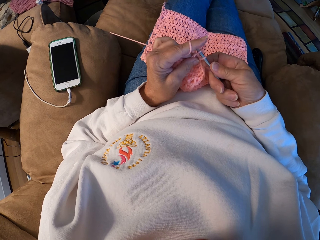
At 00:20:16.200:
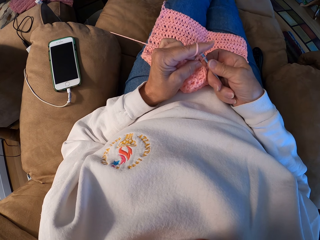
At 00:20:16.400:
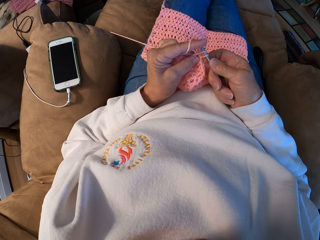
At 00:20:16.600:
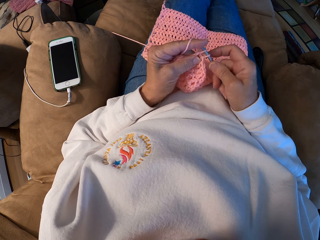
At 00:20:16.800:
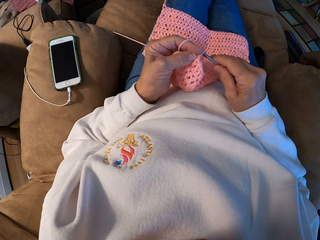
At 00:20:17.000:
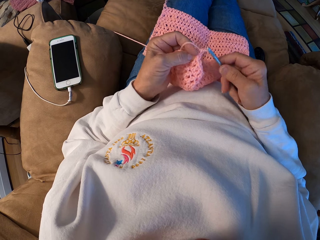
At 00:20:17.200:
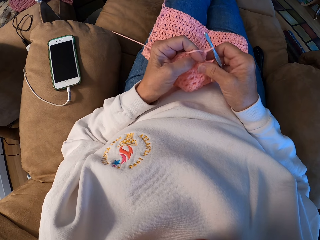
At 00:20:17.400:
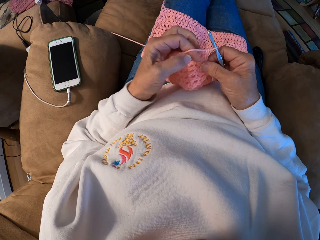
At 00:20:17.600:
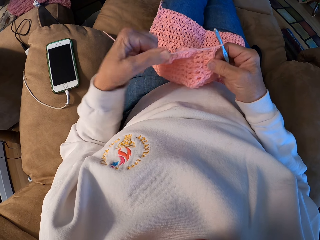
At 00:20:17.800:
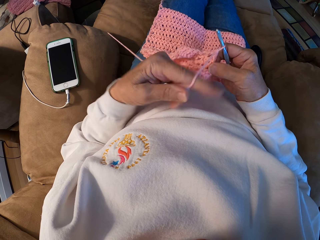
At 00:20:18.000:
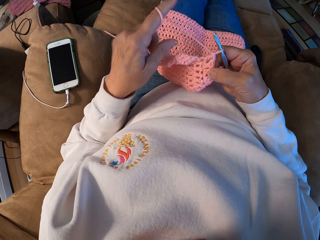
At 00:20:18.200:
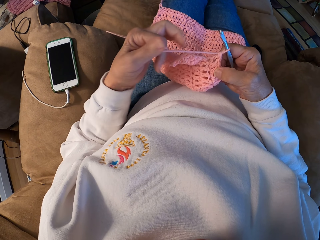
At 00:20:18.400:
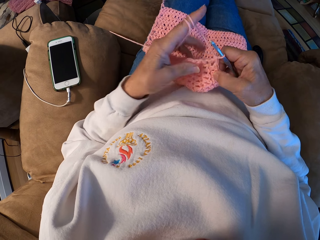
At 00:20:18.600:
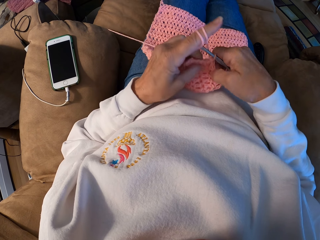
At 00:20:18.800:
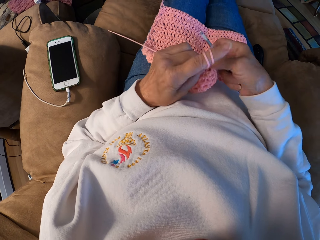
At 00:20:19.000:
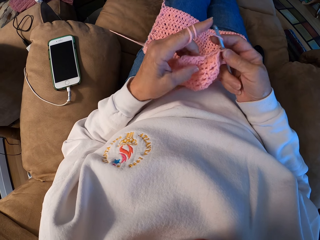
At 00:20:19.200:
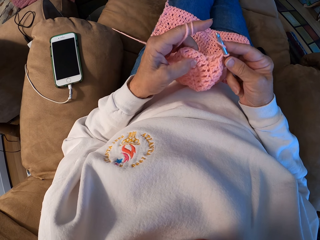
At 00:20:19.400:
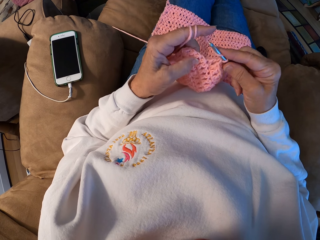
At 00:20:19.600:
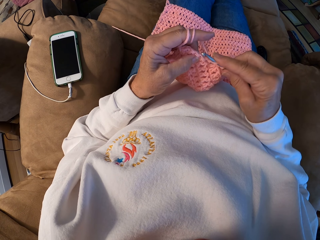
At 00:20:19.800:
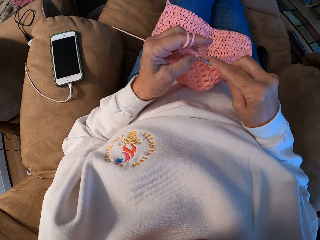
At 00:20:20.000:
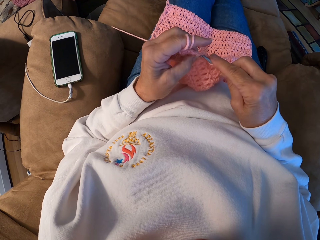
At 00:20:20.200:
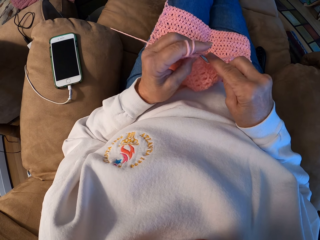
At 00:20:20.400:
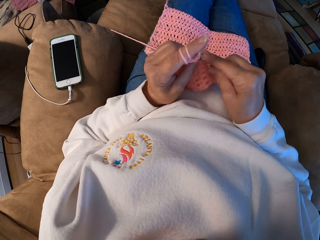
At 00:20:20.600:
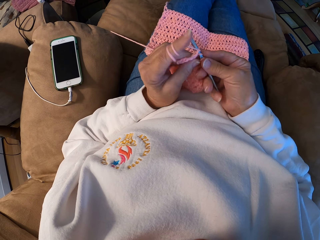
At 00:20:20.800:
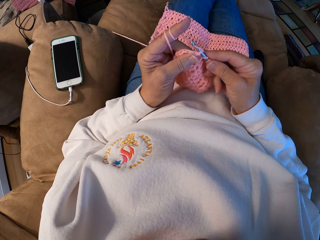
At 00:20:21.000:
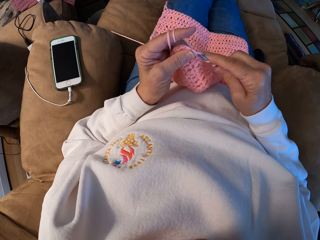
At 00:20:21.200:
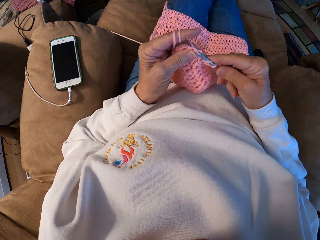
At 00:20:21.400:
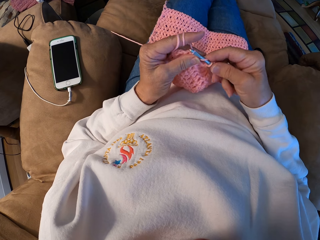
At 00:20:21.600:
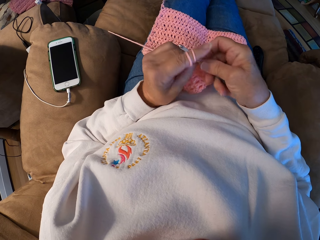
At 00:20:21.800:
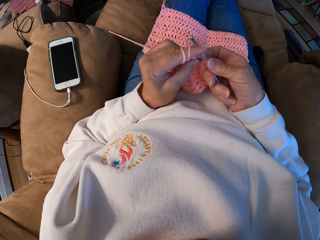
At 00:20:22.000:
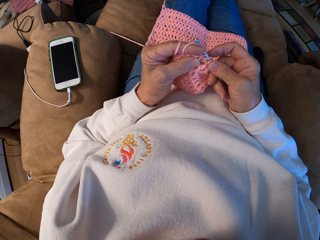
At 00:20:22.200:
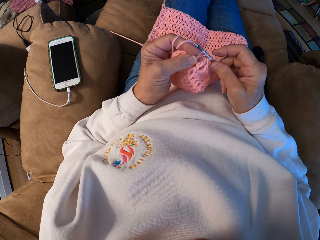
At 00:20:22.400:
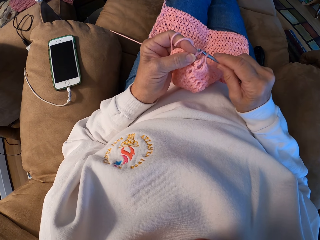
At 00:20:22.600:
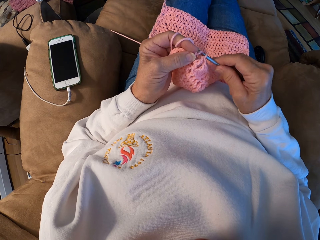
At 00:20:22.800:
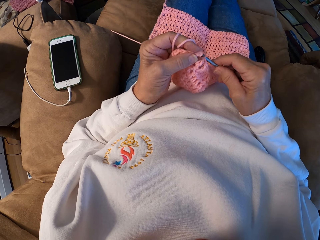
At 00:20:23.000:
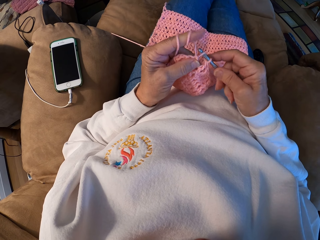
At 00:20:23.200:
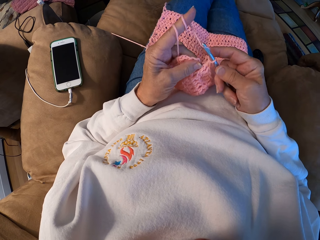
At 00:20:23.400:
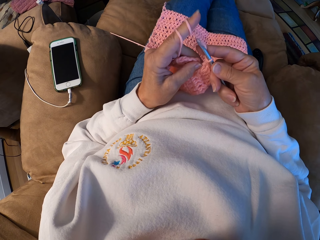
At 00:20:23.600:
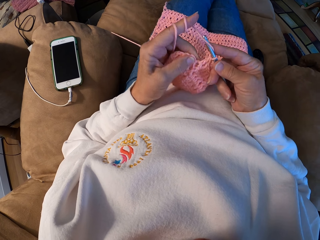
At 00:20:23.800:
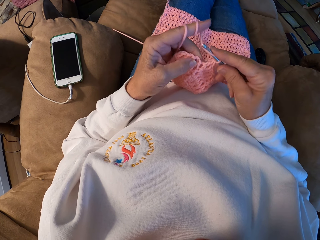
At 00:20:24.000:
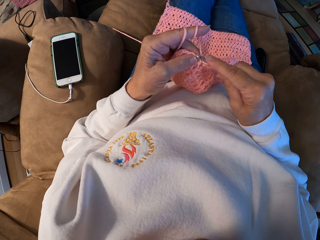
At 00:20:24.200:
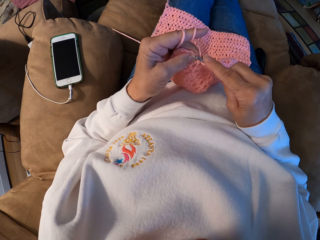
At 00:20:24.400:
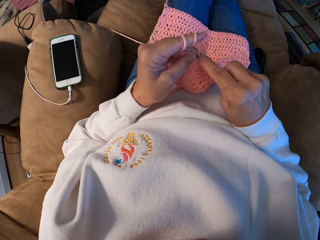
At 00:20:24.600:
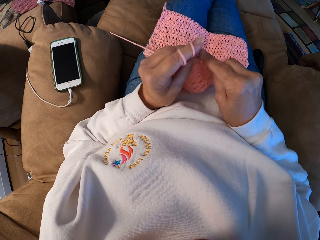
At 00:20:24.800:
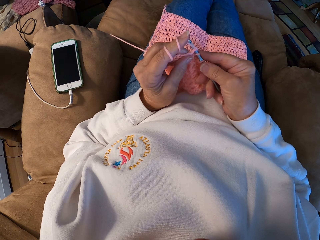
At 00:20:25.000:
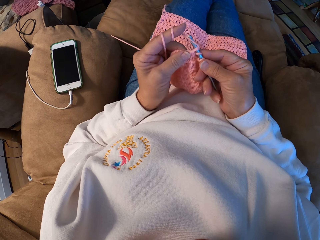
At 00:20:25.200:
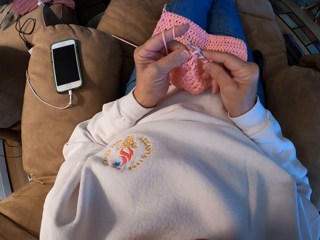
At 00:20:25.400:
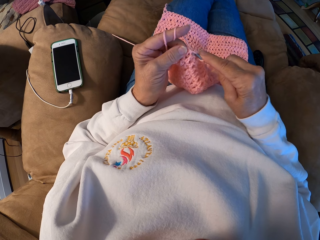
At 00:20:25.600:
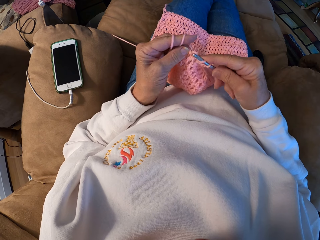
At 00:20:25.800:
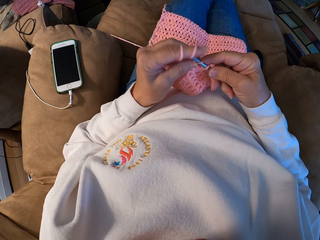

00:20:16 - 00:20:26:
The camera wearer rolls yarn around her left index finger. She crochets with the yarn. She pulls the yarn with a needle. She knits with the needle.

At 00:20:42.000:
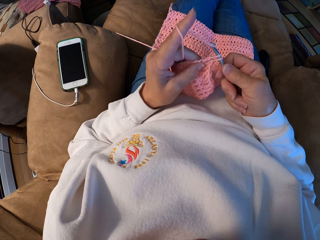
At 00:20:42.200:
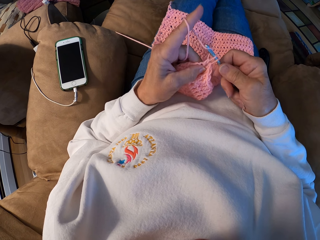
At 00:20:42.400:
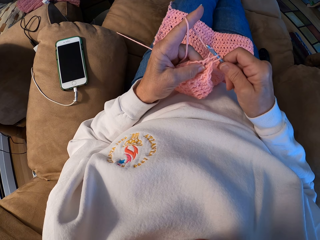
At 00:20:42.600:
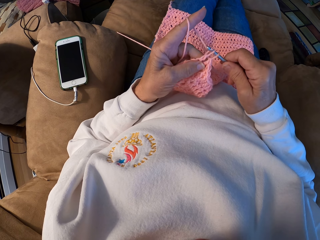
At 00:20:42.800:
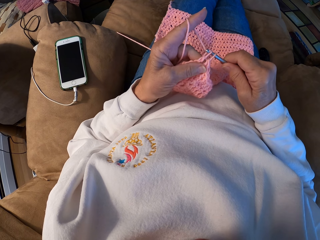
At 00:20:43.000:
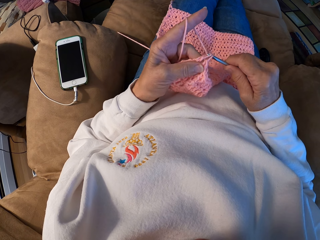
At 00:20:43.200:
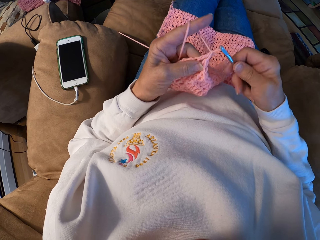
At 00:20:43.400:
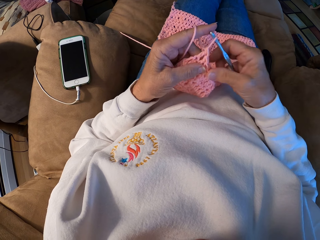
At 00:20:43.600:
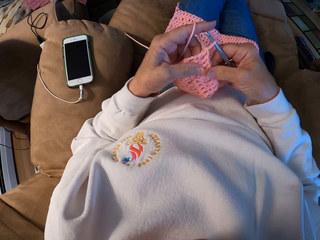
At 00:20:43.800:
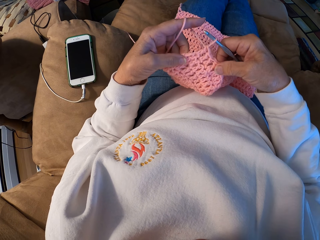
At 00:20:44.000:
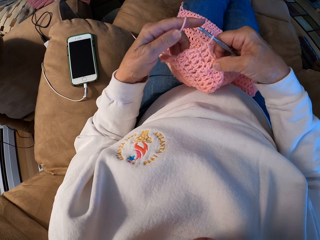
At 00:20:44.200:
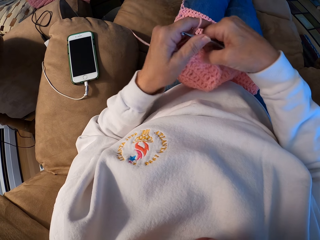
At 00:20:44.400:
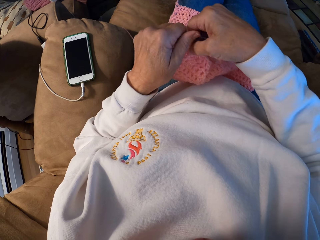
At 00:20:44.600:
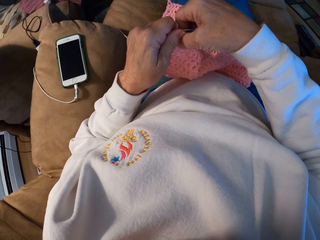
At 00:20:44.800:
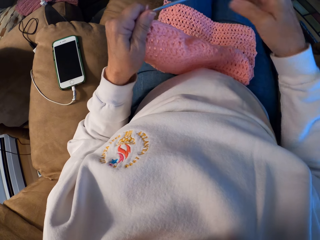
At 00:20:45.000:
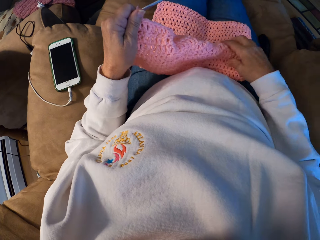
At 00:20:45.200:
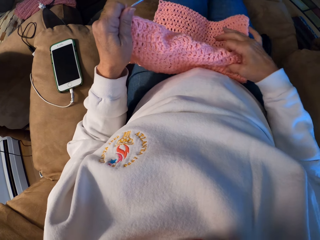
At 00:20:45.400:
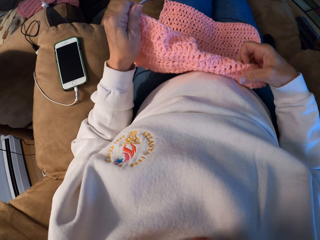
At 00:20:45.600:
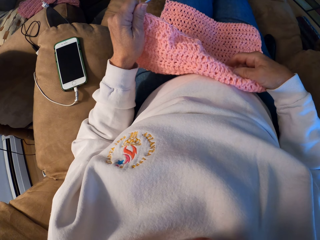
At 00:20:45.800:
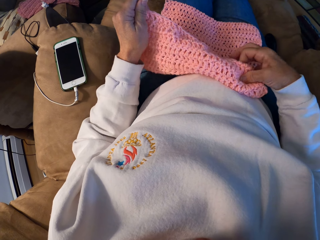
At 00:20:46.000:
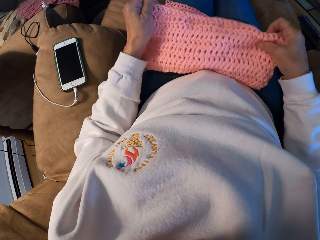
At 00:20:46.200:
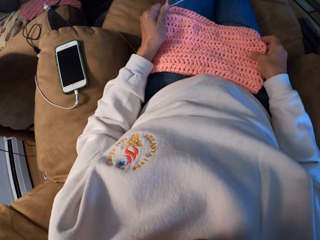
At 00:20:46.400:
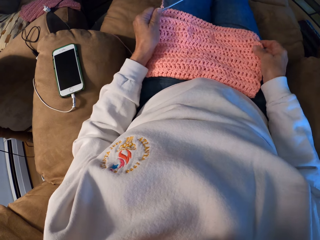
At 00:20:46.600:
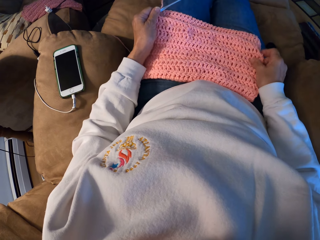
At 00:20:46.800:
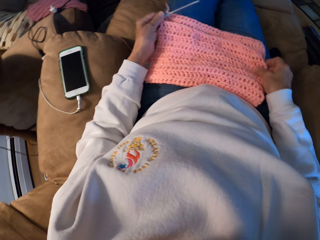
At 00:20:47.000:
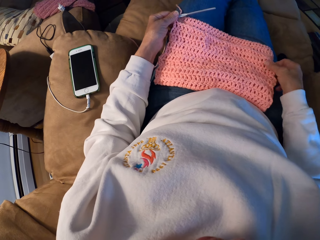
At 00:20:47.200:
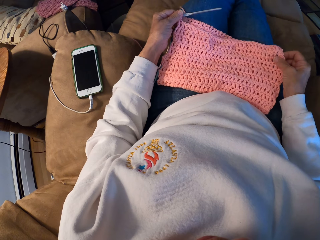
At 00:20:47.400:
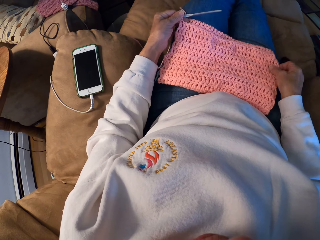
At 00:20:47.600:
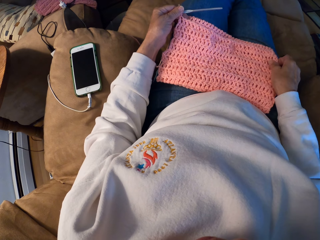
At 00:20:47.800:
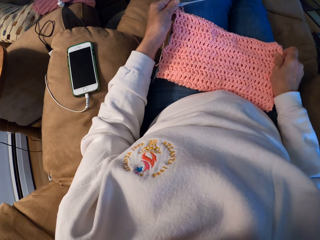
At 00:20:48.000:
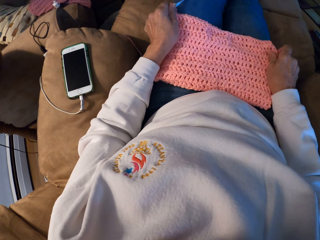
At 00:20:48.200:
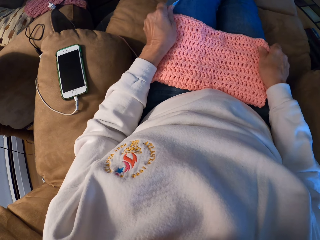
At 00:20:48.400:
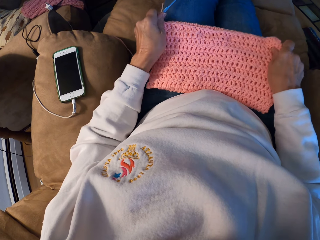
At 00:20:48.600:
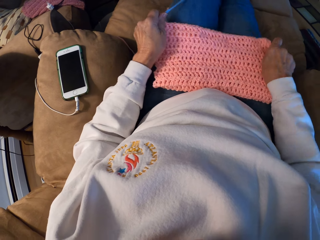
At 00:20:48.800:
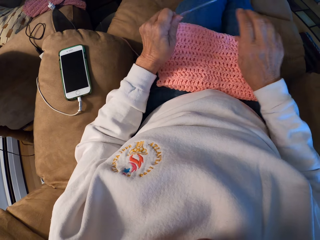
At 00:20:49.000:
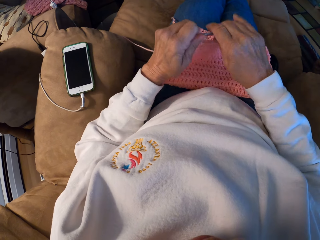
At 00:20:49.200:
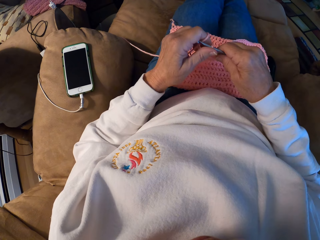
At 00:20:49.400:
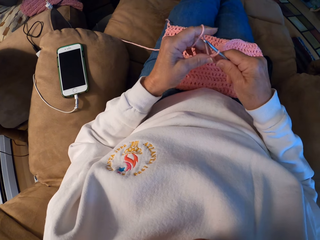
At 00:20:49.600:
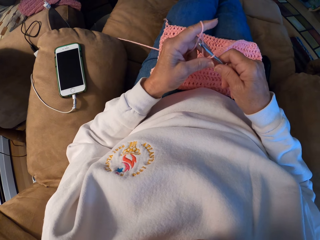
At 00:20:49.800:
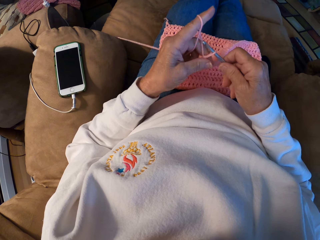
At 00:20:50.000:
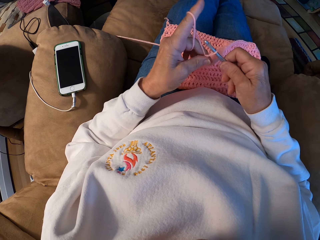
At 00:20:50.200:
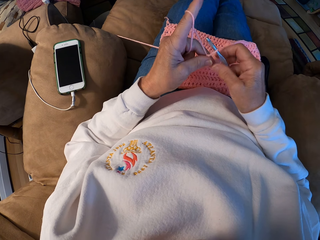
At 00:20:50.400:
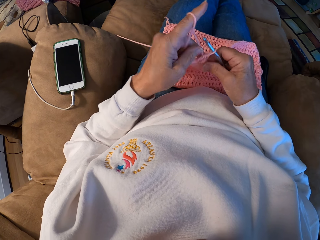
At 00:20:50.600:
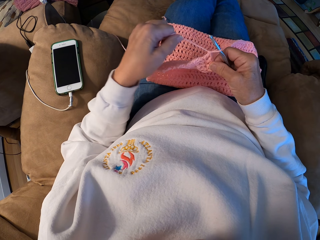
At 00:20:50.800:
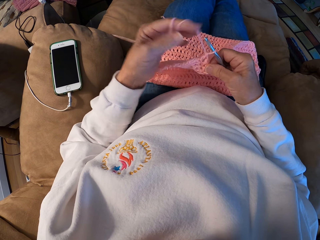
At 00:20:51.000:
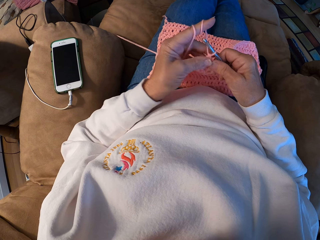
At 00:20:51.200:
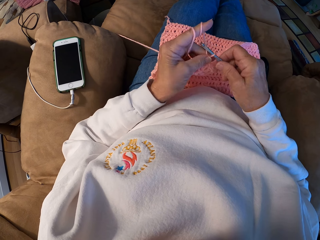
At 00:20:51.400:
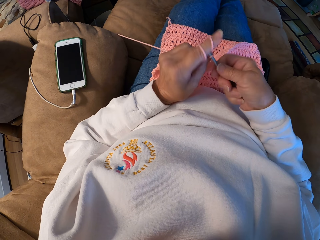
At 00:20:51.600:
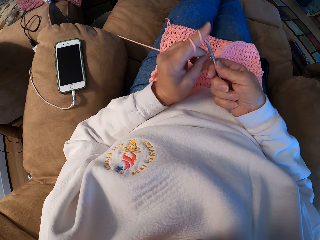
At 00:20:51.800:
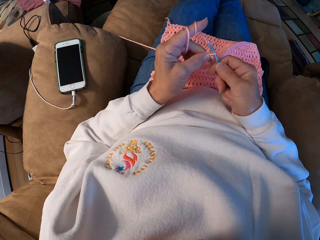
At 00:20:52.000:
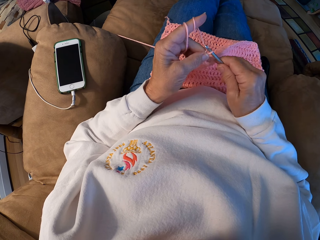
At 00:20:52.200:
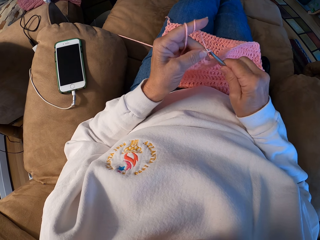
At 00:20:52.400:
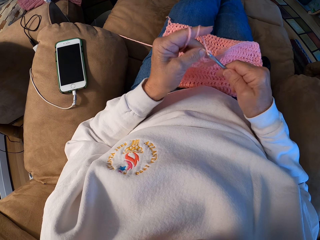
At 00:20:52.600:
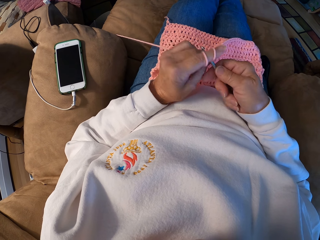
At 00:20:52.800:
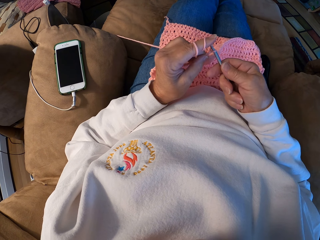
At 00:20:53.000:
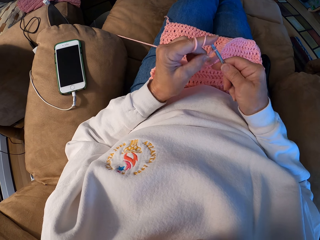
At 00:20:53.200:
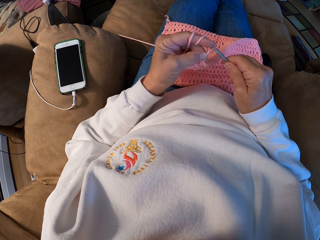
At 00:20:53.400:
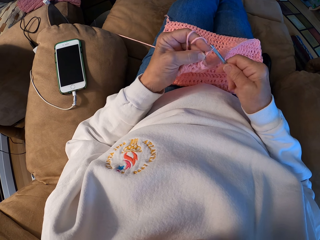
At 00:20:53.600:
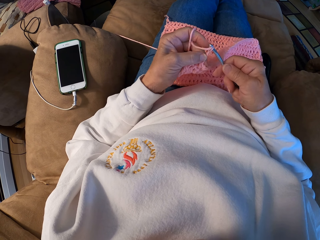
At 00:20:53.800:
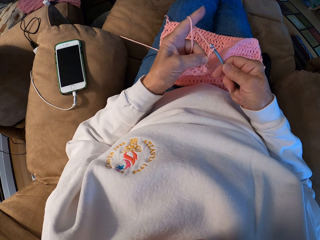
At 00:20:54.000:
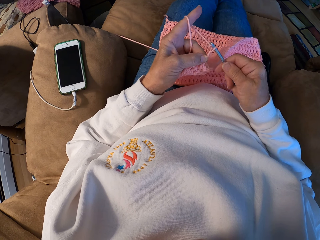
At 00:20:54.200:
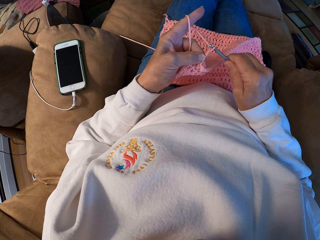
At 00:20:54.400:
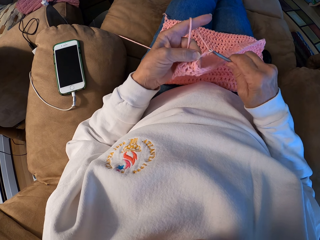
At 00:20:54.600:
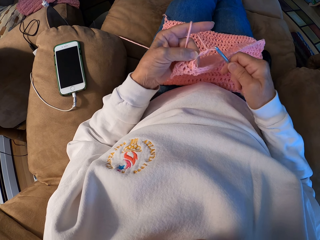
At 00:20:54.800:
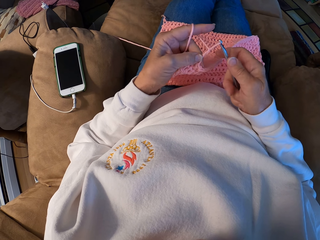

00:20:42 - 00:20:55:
The camera wearer holds the fabric with both hands. She passes the crochet hook from her right hand to her left hand. She folds the fabric with both hands. She grabs the knitted piece. She spreads the piece on her thighs. She passes the crochet hook from her left hand to her right hand. She pulls yarn with a needle. She rolls the yarn around her left index finger. She crochets with the yarn. She knits with the needle.
